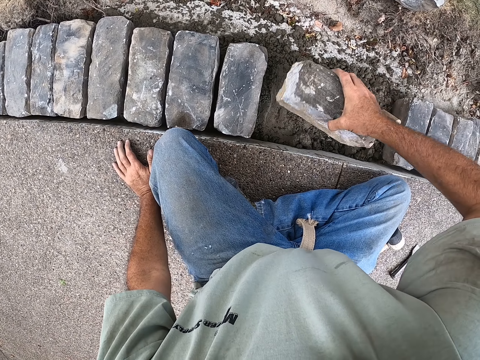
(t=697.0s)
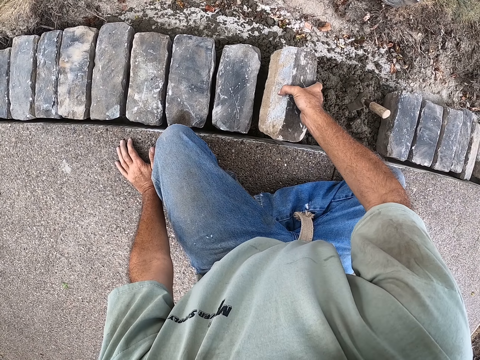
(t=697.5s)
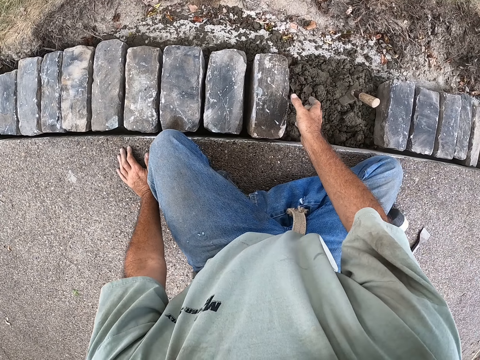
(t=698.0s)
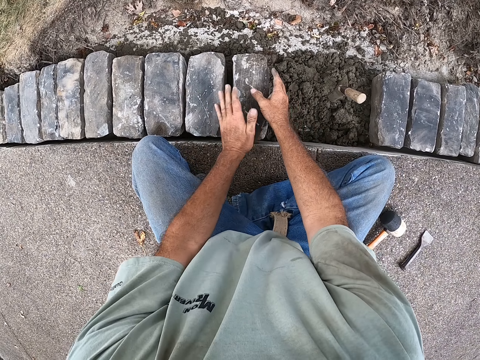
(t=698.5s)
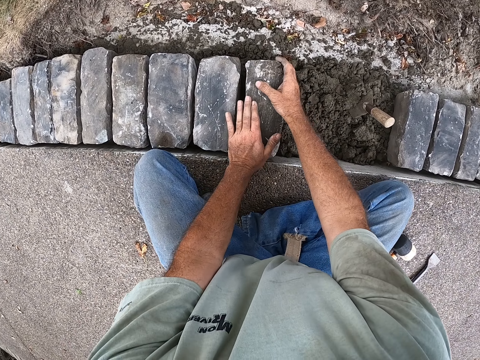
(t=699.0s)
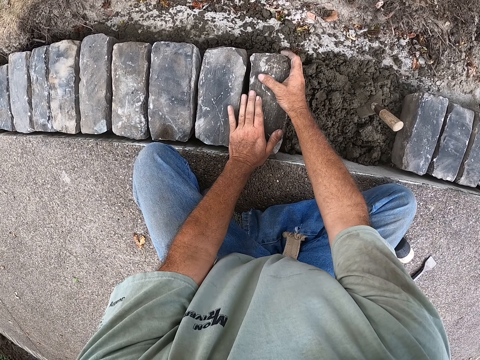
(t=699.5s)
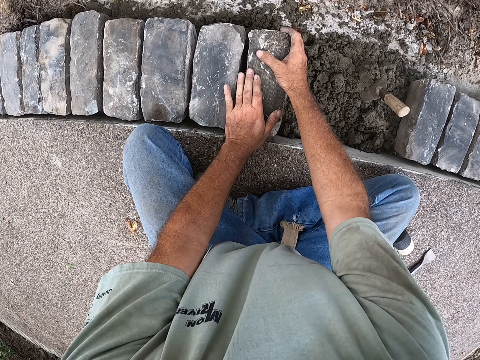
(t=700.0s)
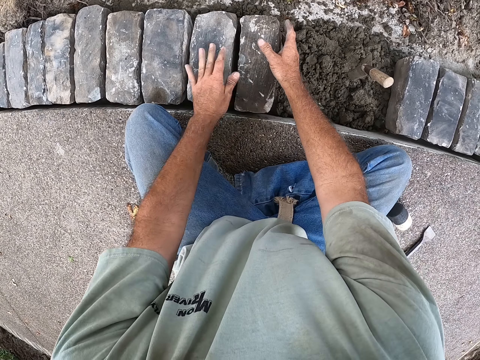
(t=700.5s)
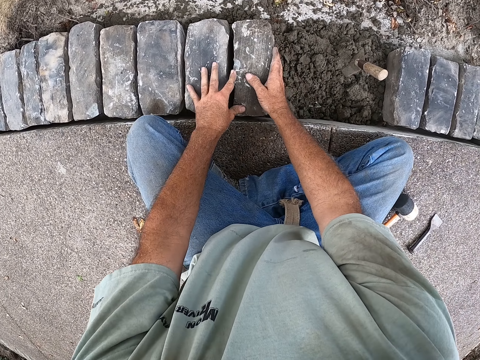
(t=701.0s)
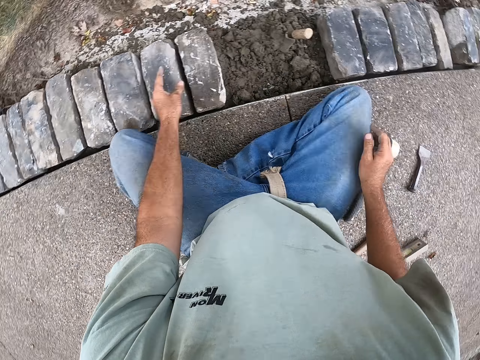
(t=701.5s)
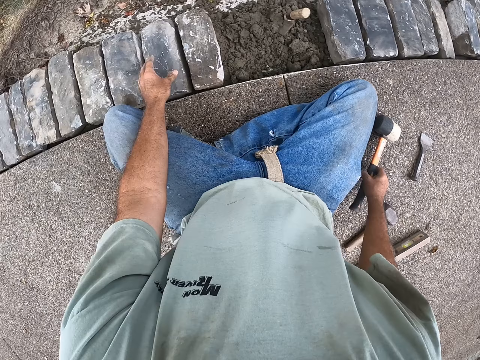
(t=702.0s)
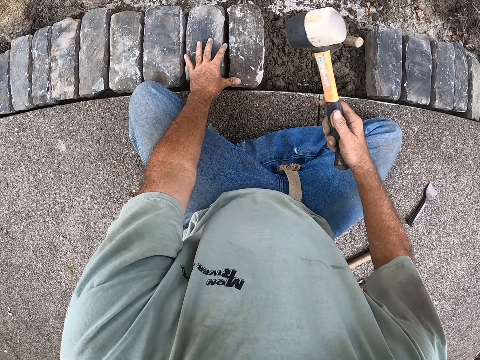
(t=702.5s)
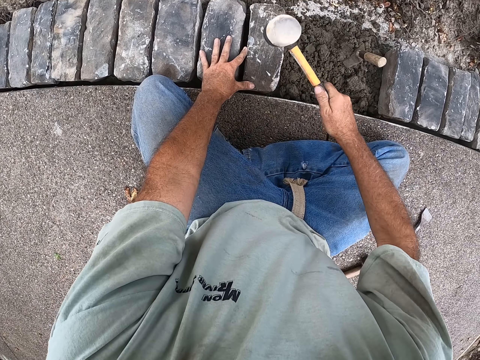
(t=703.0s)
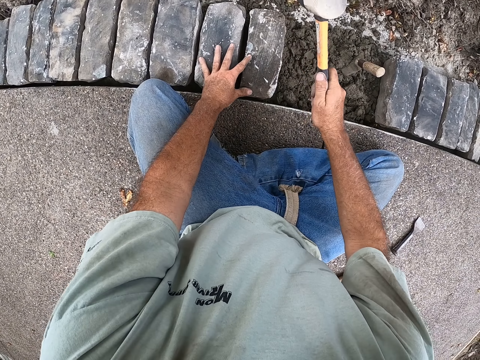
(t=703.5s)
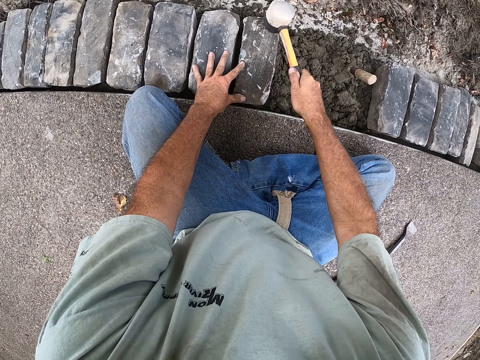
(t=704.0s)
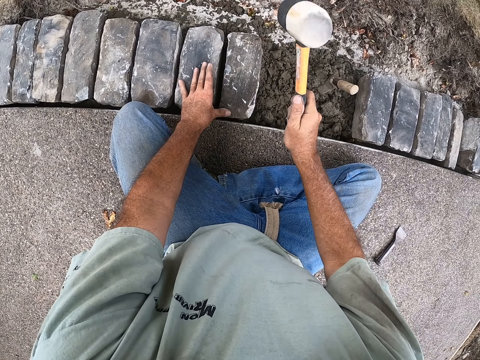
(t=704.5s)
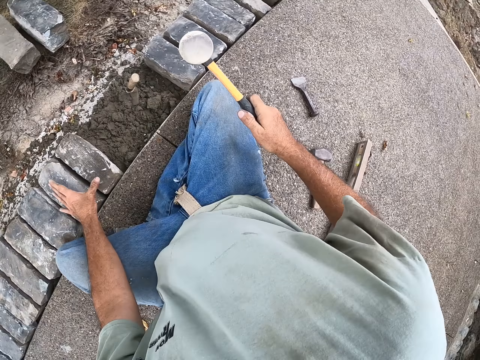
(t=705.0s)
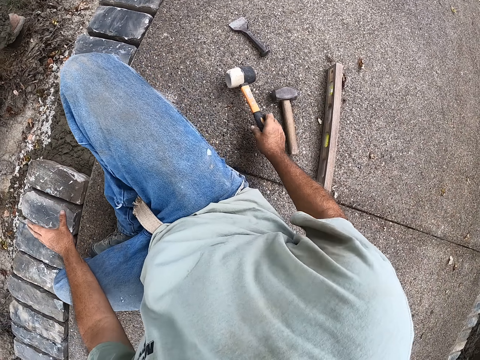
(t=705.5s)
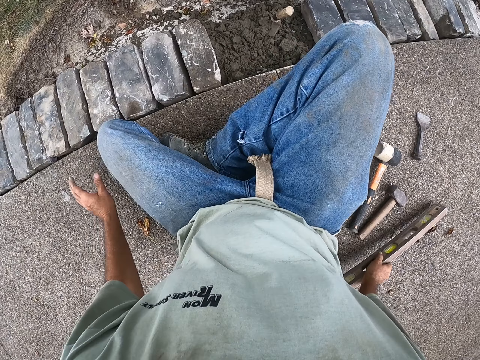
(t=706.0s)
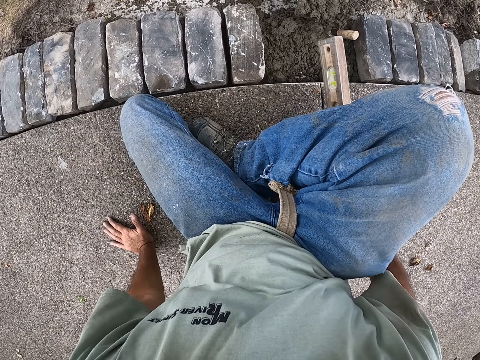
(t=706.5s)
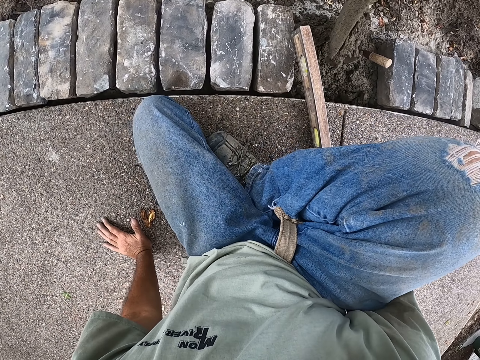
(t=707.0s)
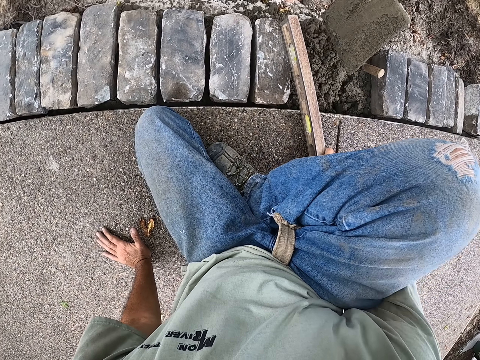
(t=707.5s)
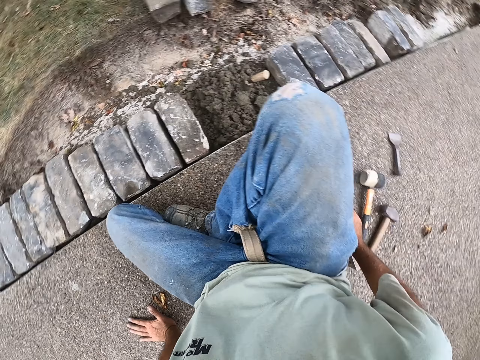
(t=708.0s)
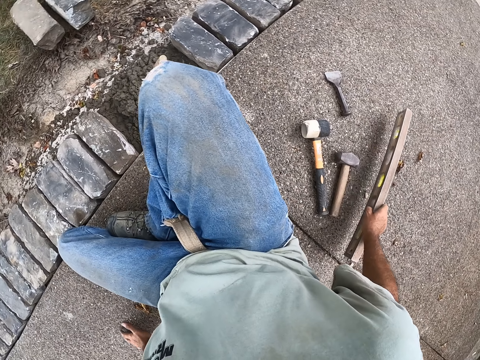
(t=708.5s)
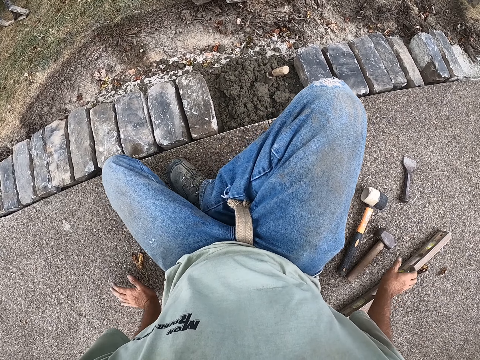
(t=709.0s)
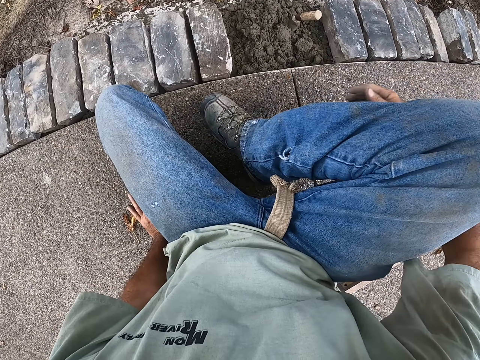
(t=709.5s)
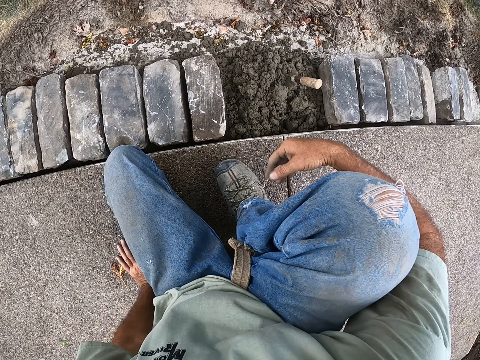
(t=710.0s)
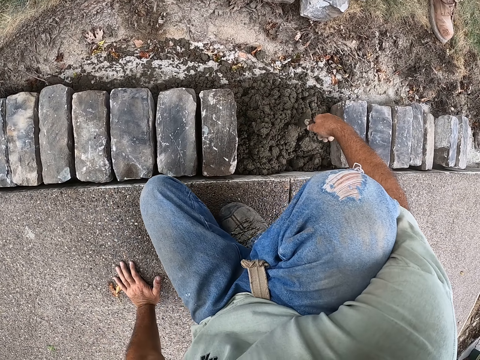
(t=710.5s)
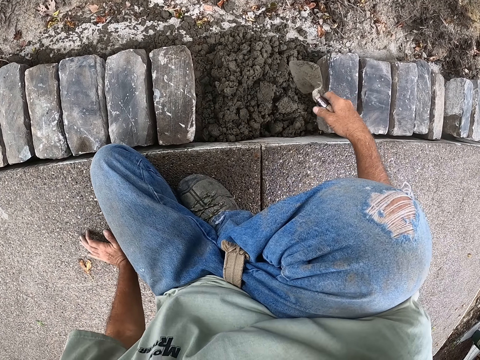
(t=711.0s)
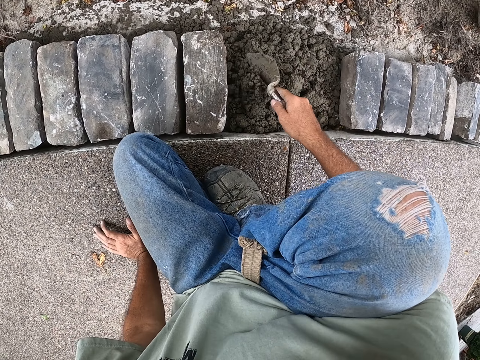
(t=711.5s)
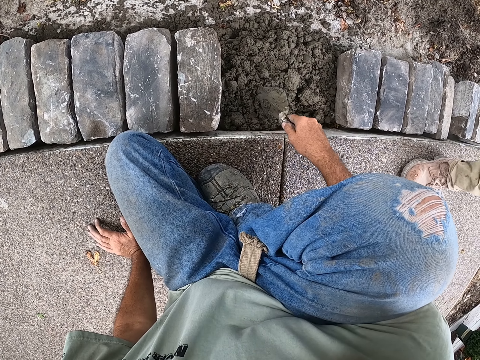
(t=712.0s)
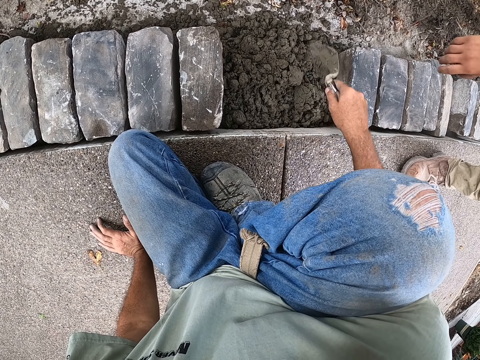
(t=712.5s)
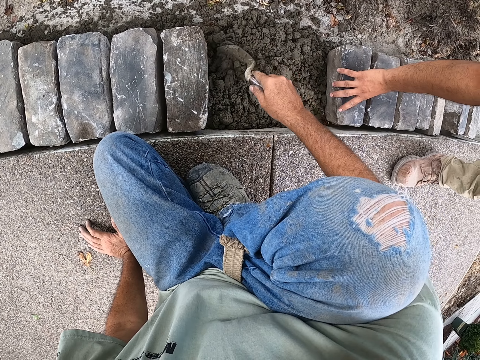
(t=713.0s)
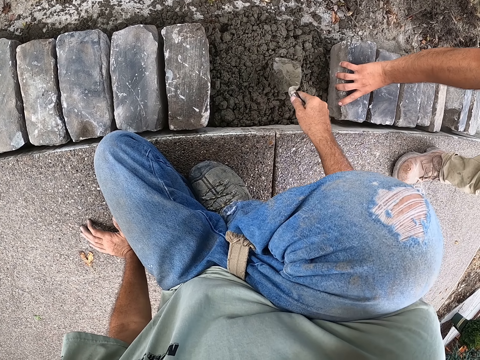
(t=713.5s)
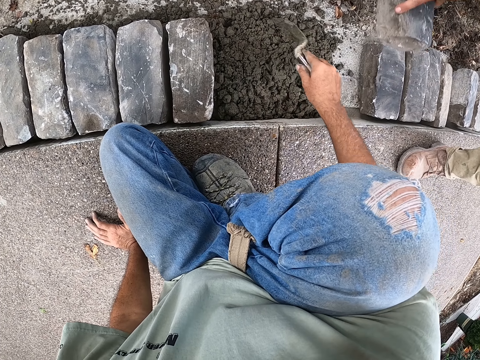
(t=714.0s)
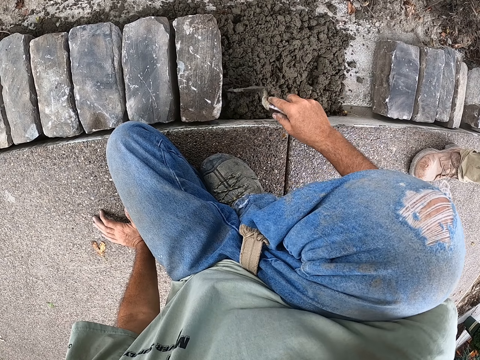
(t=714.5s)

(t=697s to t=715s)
The camera wearer turns the block. They place the block down. They pick up the mallet and hit the block with the mallet. They place the mallet down. They pick up the spirit level and place the spirit level down. They pick up the building trowel. They move on the ground. They spread the cement with the building trowel.

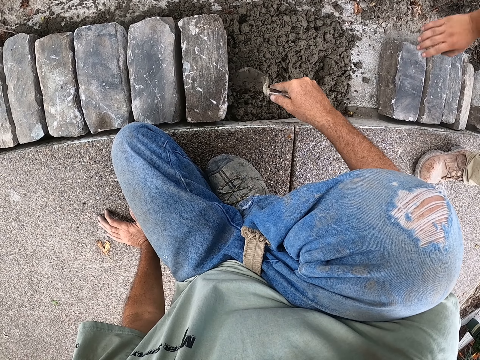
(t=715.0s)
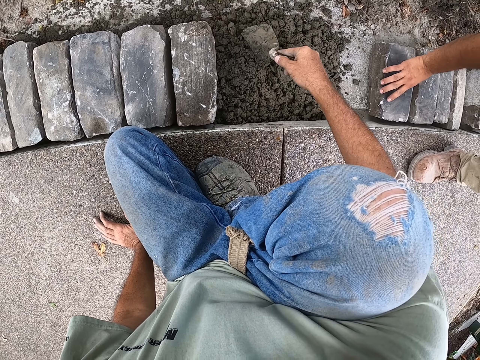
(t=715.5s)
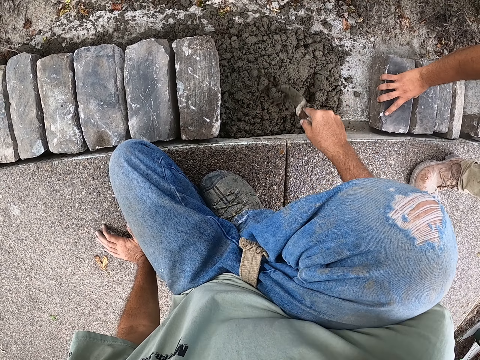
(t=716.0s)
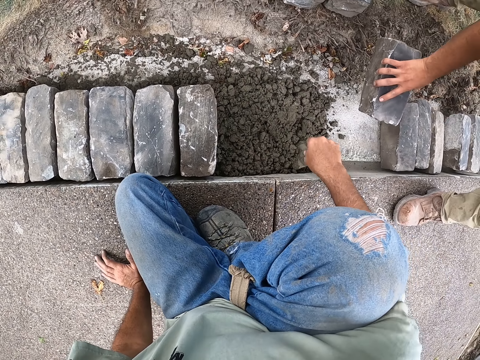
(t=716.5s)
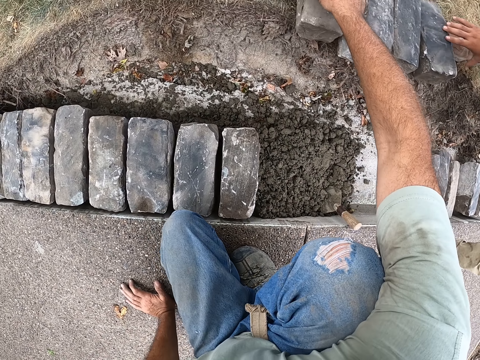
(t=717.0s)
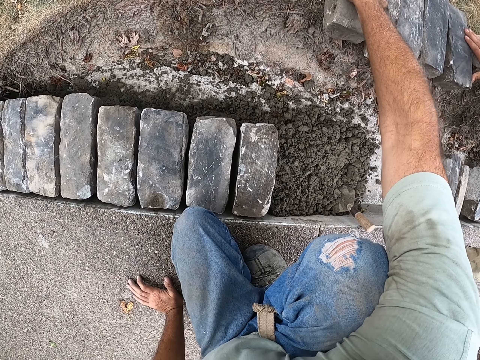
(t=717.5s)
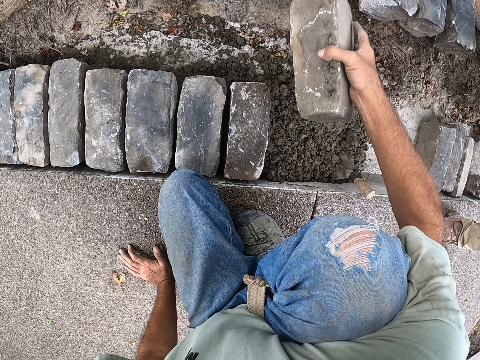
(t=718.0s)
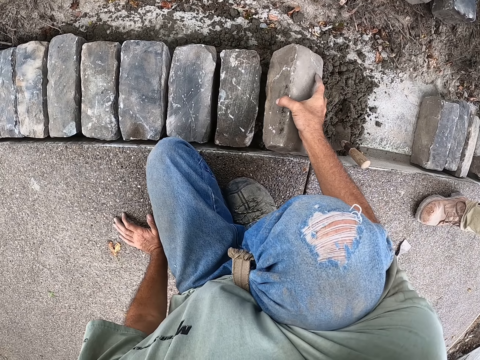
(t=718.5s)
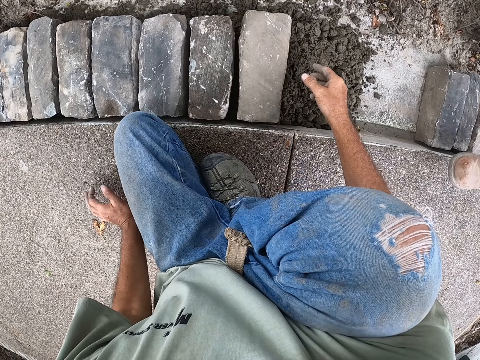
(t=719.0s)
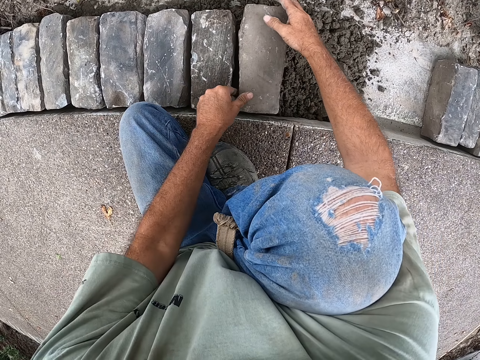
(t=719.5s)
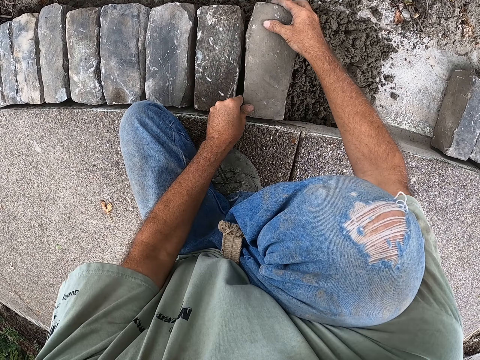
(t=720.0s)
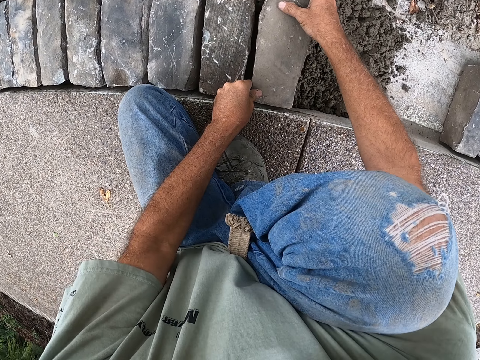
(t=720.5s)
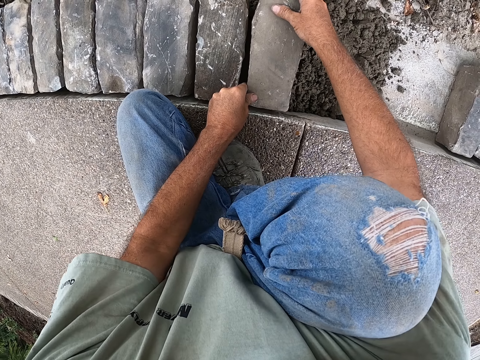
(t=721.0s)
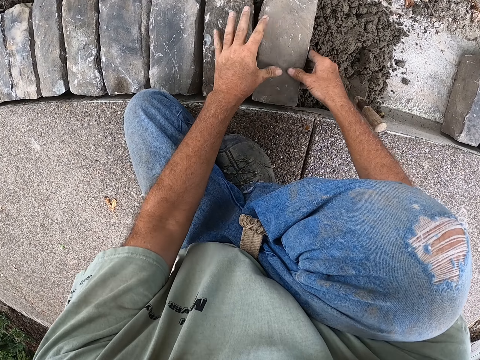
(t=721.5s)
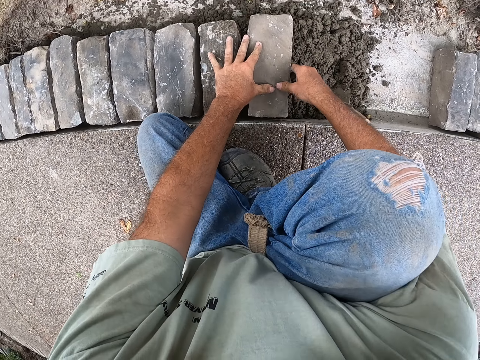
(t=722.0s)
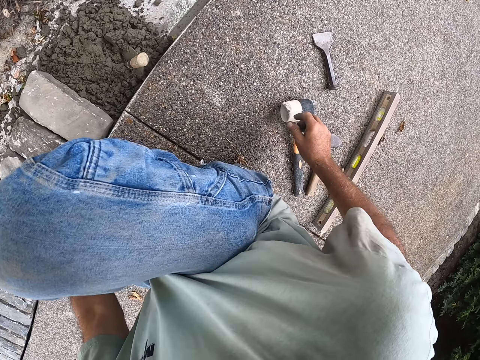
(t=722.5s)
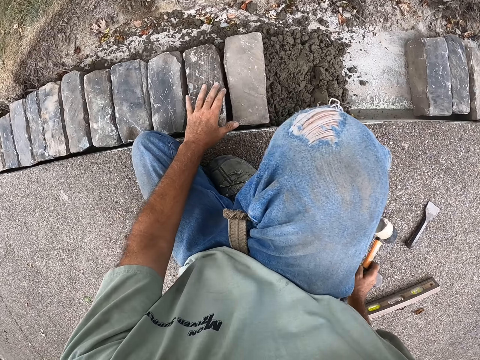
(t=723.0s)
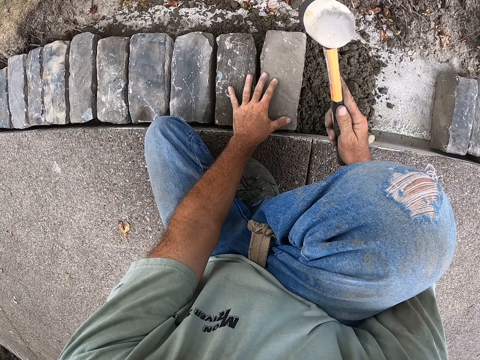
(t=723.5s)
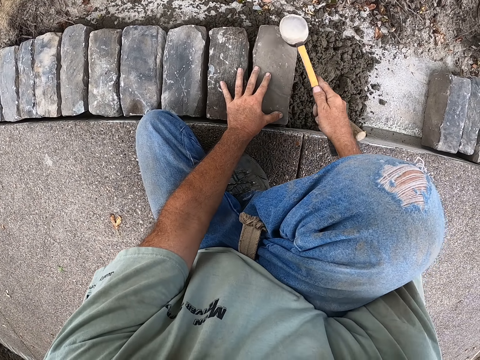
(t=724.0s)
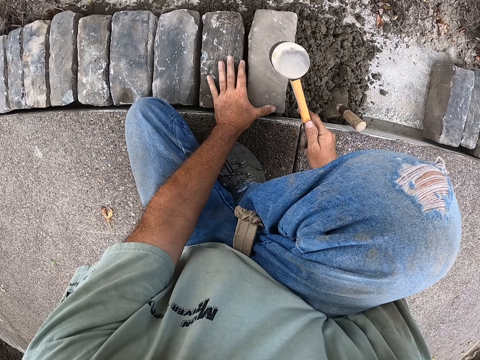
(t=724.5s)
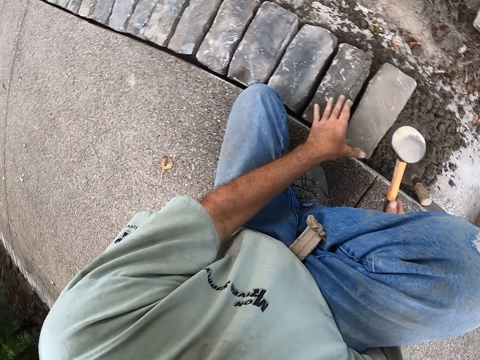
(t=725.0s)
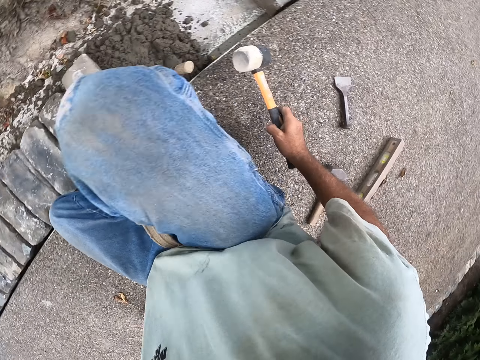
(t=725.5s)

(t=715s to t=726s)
The camera wearer picks up the block. They place the block down. They pick up the mallet and hit the block with the mallet.
